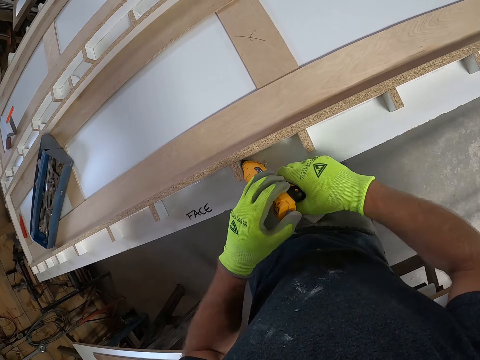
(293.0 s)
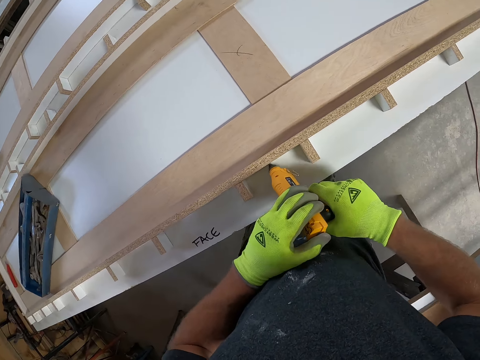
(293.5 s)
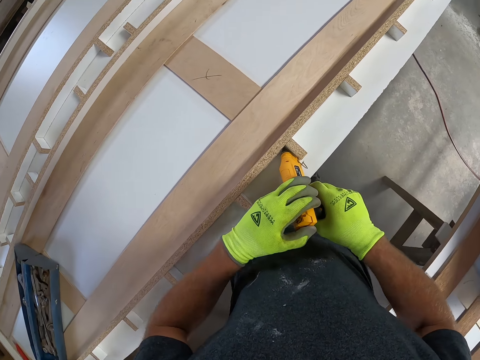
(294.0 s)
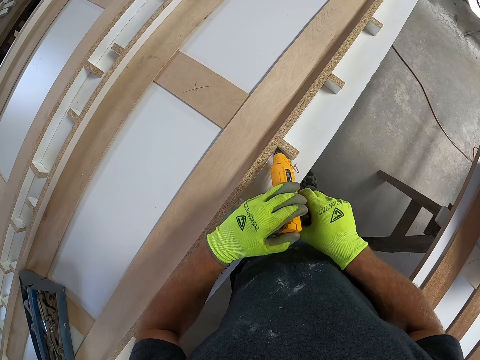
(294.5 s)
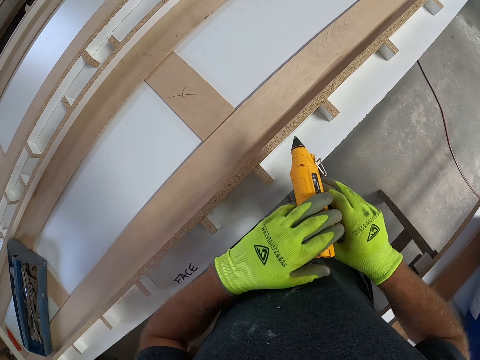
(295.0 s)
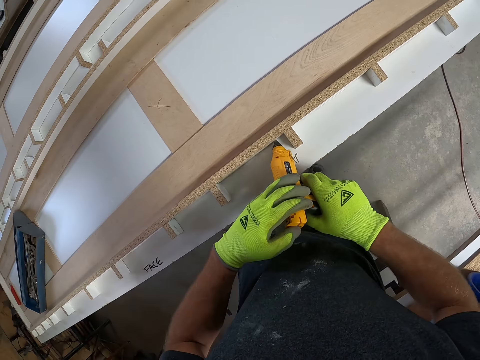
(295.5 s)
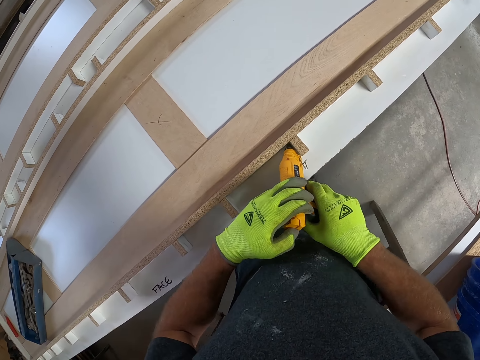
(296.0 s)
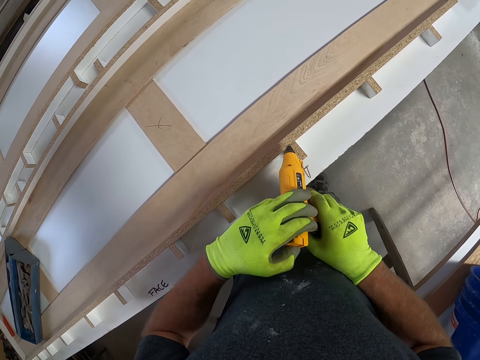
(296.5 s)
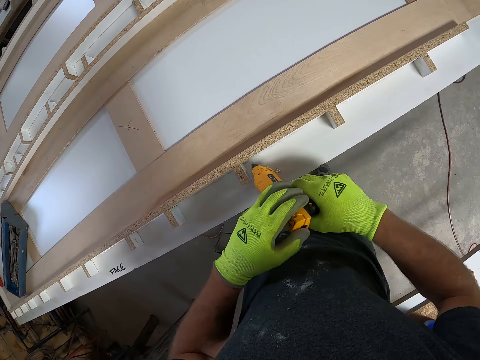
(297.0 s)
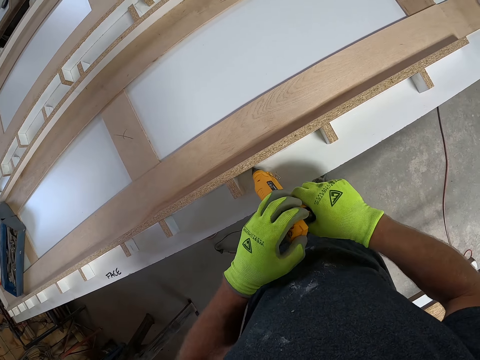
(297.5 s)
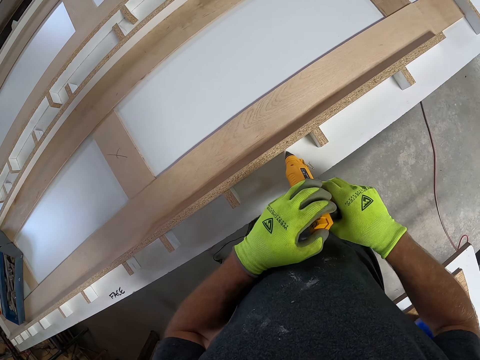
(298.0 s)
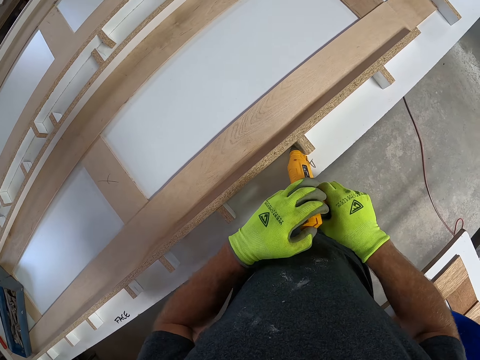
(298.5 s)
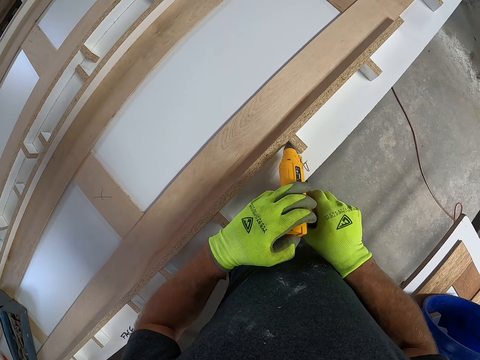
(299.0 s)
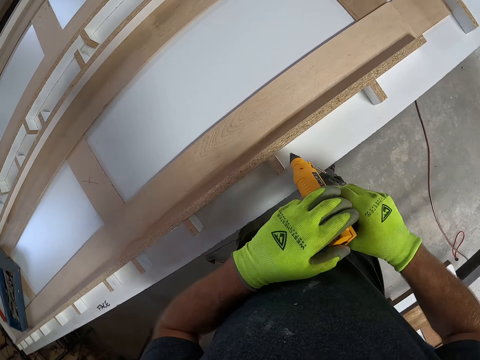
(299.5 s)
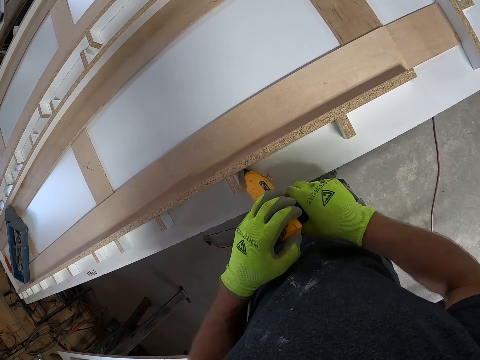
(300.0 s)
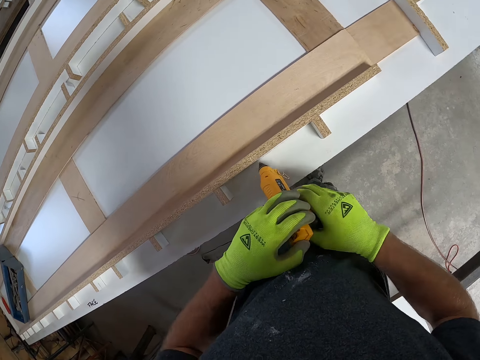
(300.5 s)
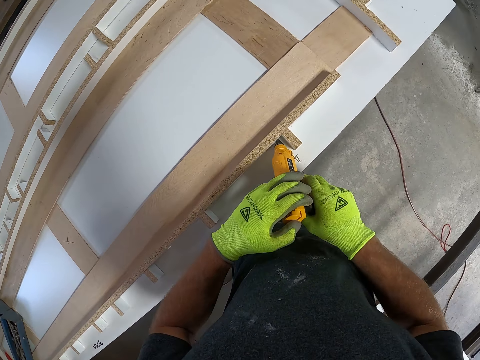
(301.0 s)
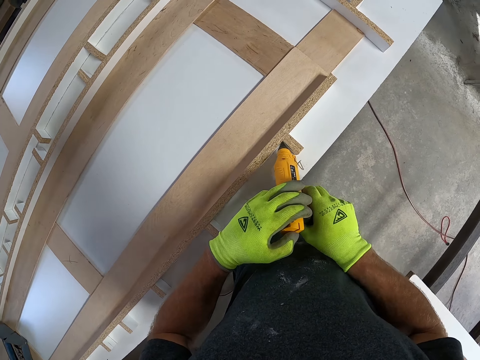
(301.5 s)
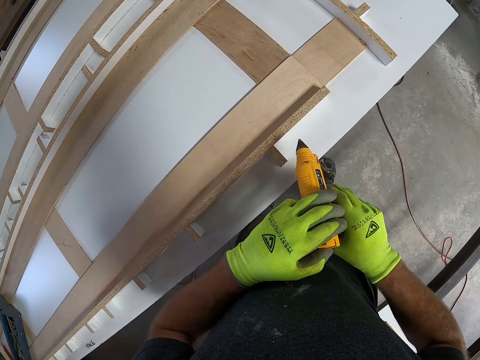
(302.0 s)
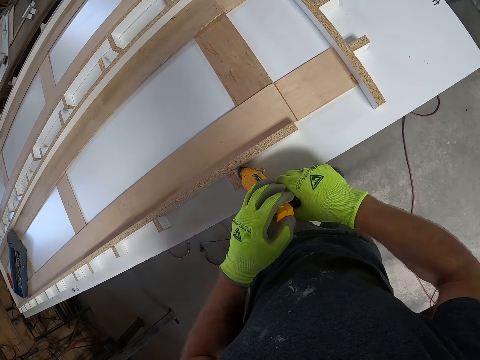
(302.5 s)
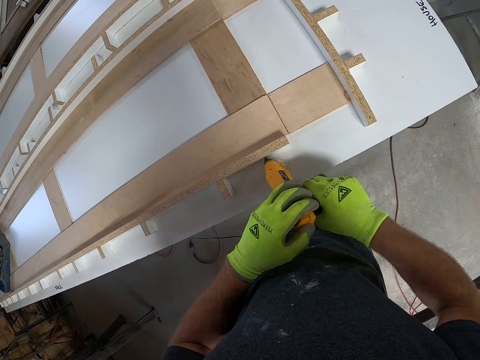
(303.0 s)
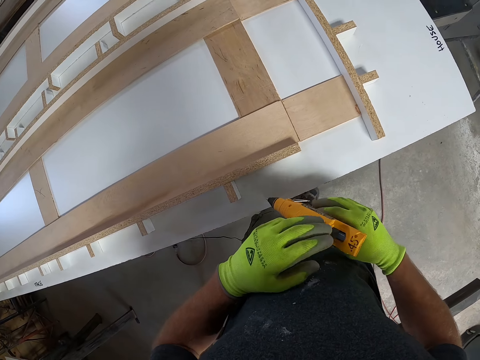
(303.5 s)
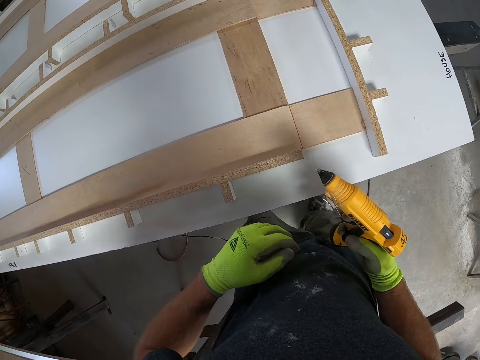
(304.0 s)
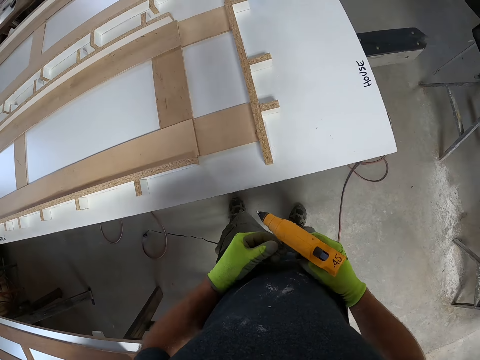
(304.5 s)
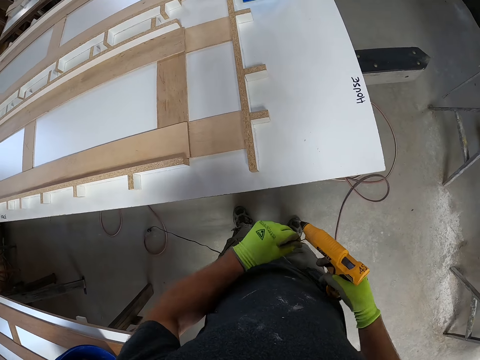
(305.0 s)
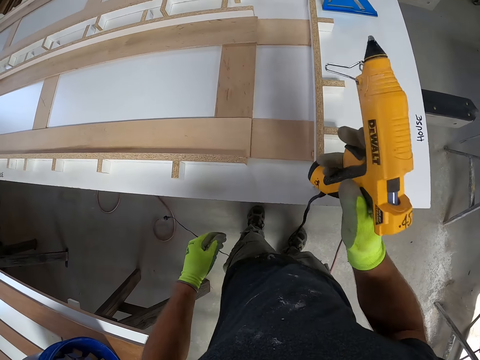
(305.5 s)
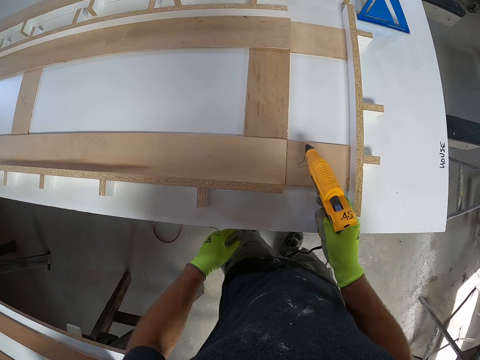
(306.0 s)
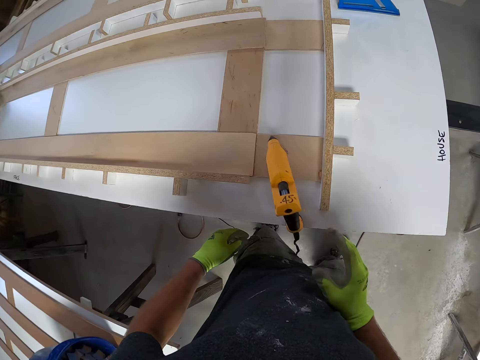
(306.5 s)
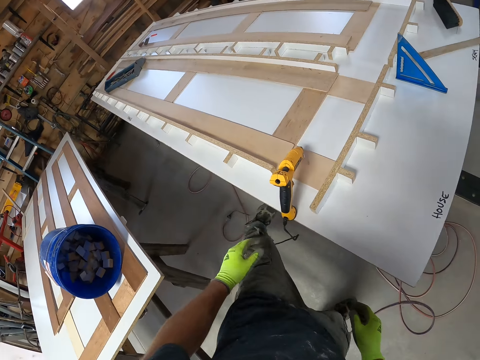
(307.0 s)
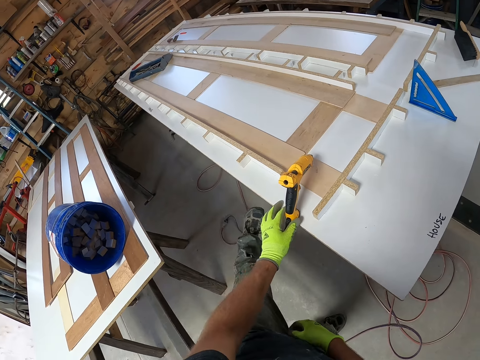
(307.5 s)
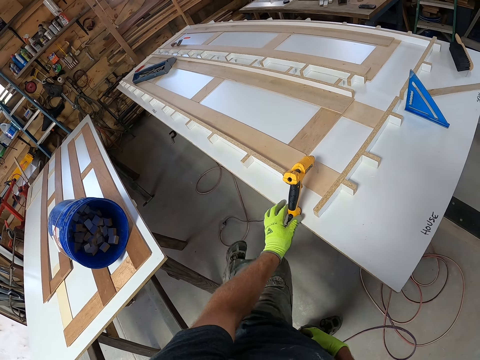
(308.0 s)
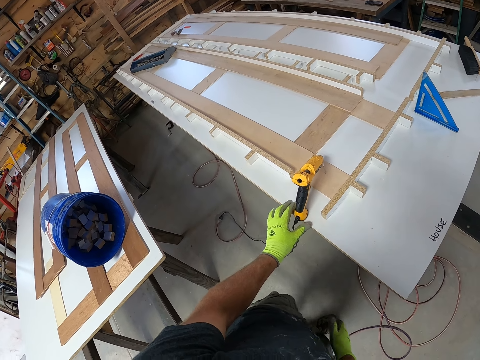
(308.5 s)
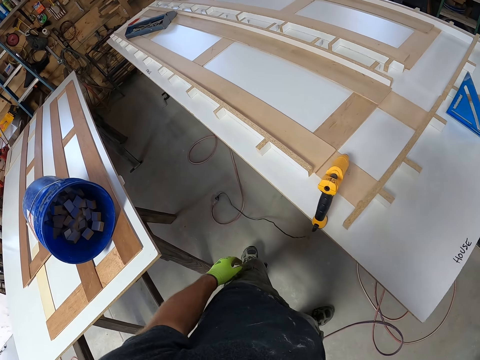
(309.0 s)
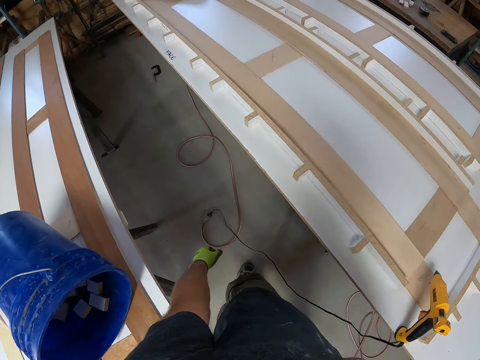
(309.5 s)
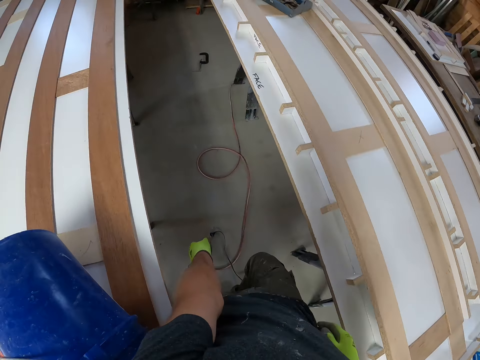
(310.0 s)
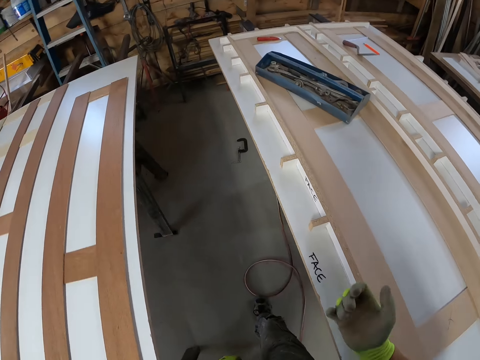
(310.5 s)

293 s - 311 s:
The camera wearer moves. They apply glue to the wooden board structure with the hot glue gun. They move and apply glue to the wooden board structure with the hot glue gun repeatedly. They lift the glue dispenser gun and move backwards. They place the hot glue gun on the wooden board structure. They move, lift a leg, touch the glue dispenser gun, remove a hand from the glue dispenser gun, step on the floor and walk.

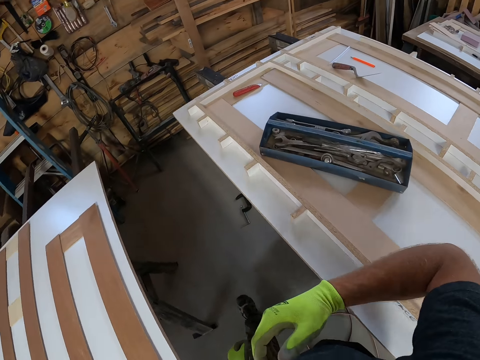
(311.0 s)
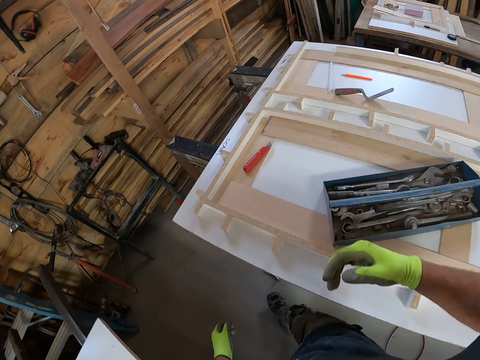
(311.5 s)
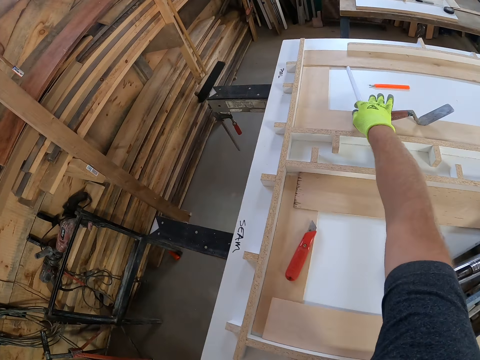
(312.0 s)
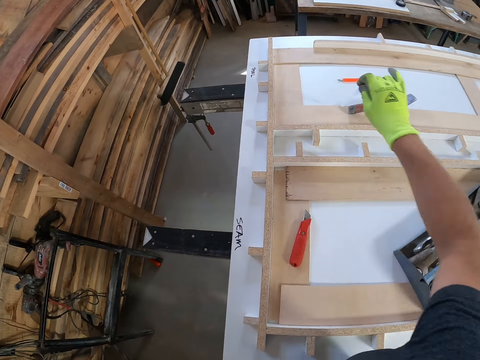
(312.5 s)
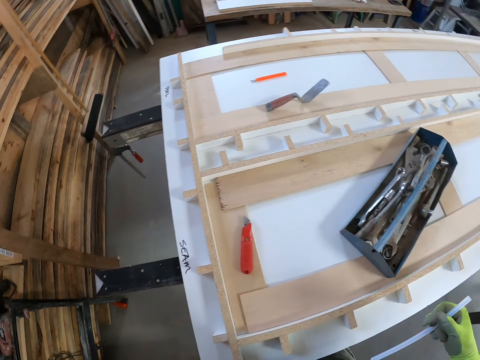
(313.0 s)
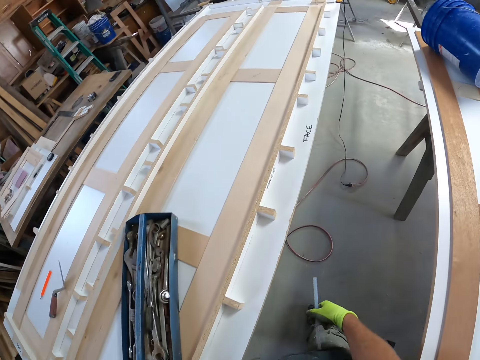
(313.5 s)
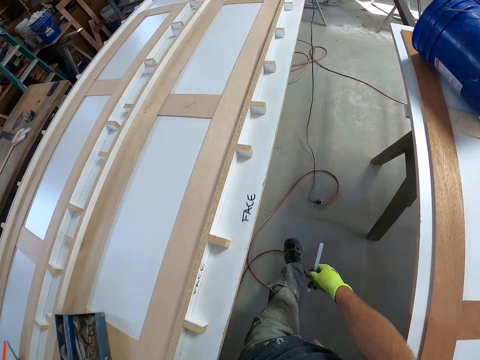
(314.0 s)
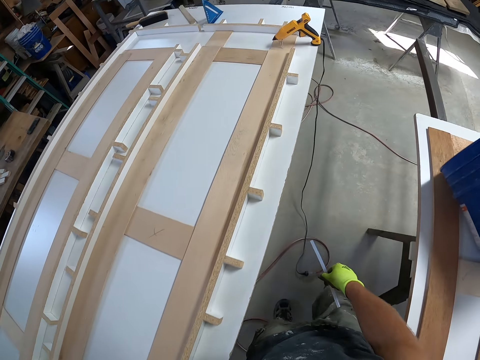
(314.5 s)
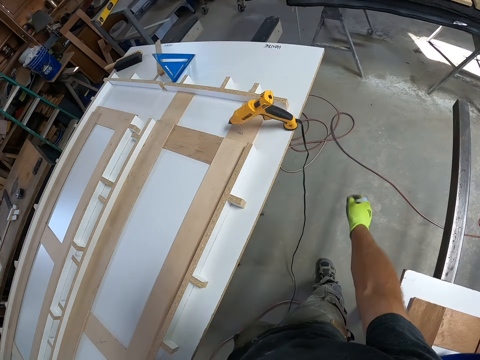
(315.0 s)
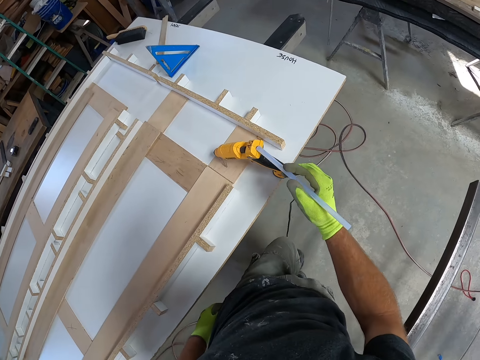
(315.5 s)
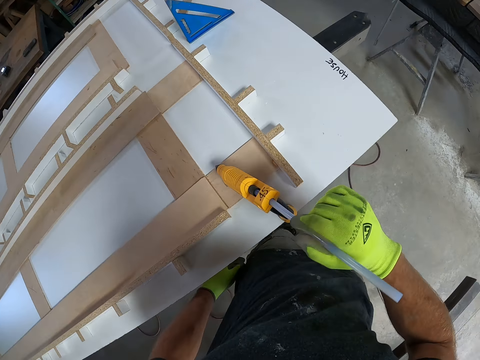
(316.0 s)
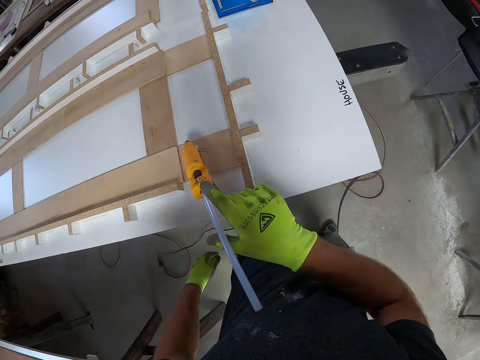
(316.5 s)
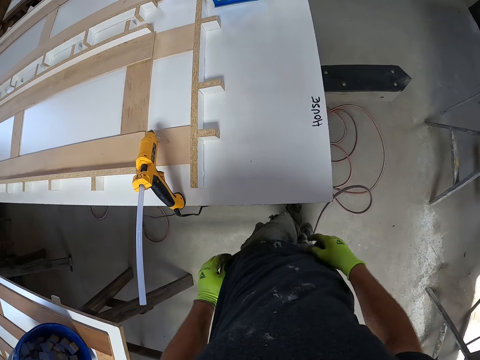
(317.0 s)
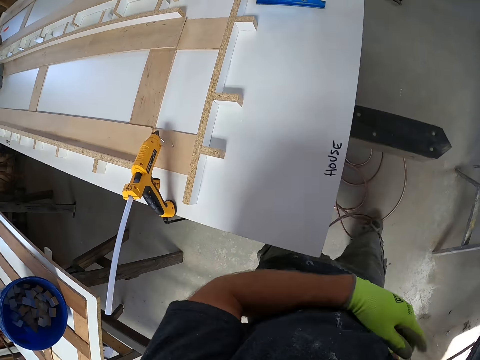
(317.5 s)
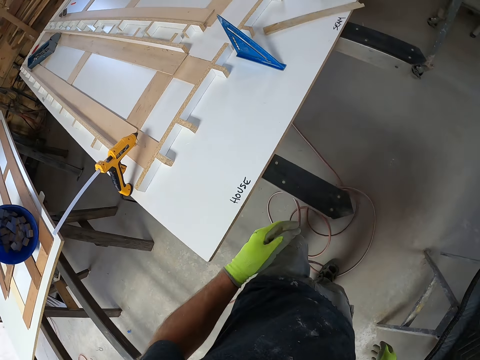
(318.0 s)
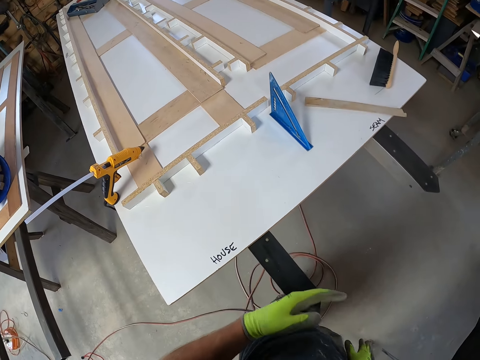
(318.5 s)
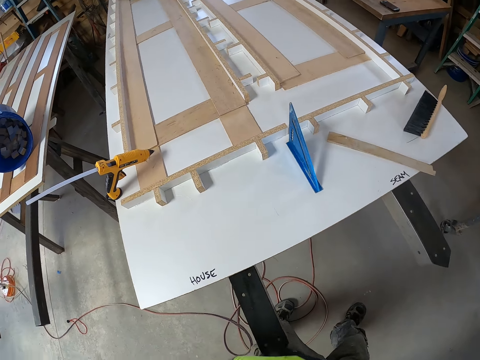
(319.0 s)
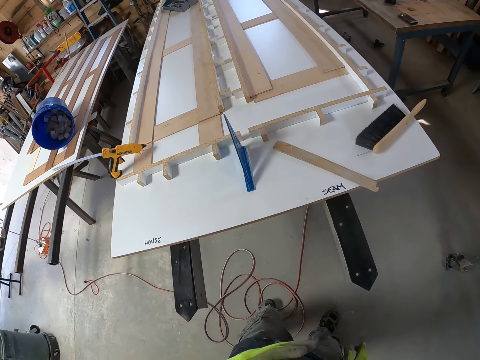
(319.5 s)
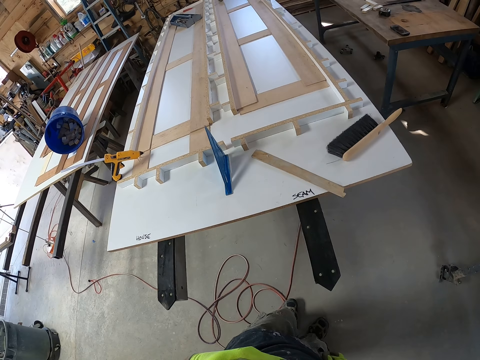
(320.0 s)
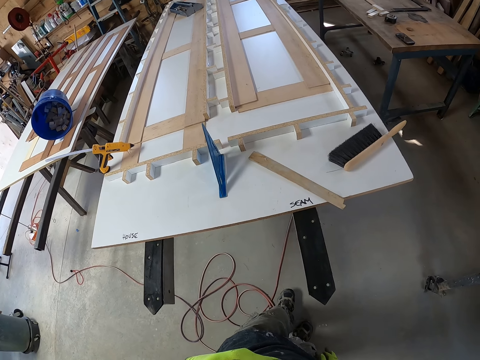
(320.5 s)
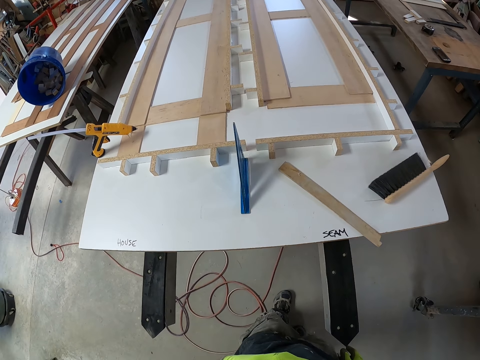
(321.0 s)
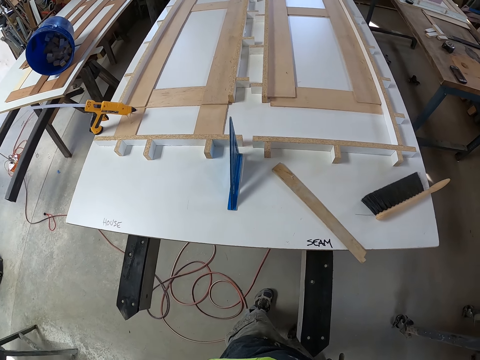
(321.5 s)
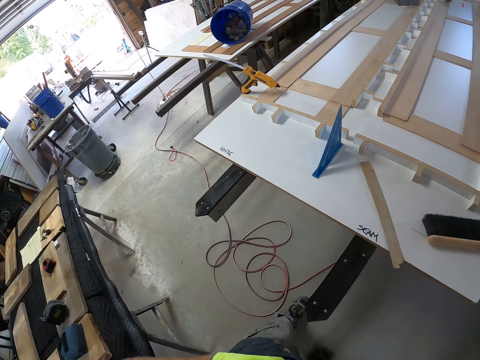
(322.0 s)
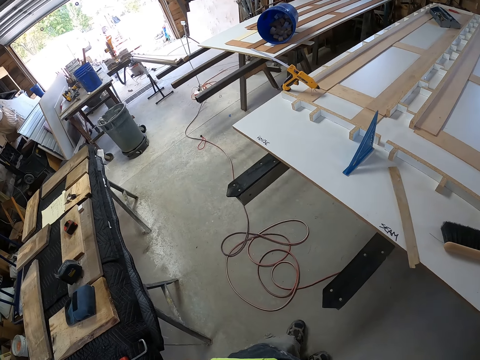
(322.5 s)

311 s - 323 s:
The camera wearer takes a glue stick from the table. They walk. They put the glue stick in the hot glue gun. They walk, wipe the worktop and stand.
